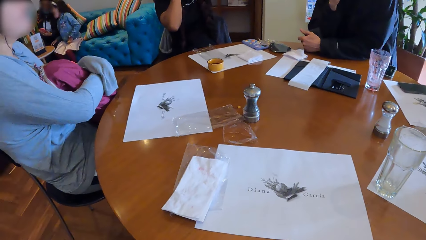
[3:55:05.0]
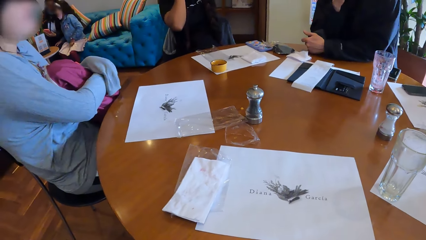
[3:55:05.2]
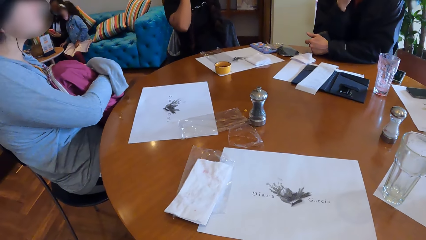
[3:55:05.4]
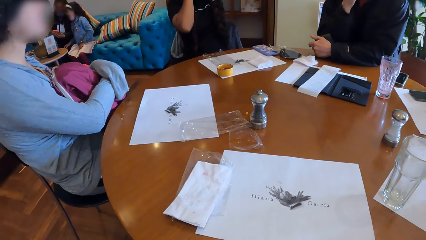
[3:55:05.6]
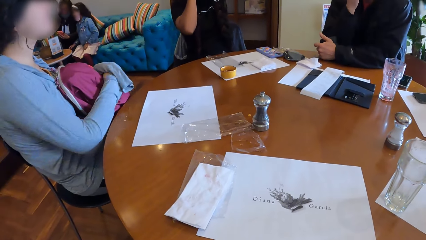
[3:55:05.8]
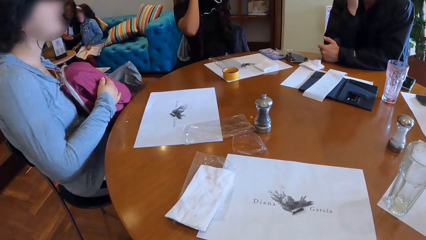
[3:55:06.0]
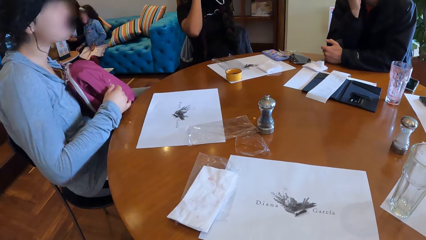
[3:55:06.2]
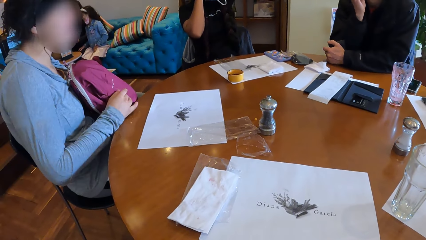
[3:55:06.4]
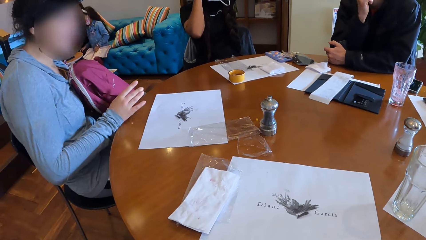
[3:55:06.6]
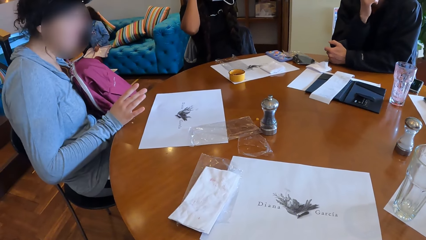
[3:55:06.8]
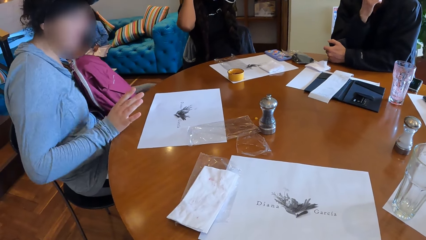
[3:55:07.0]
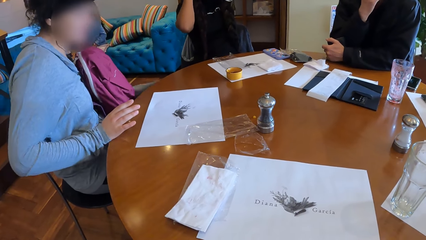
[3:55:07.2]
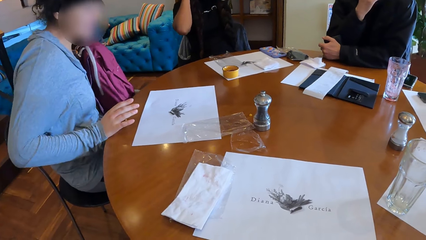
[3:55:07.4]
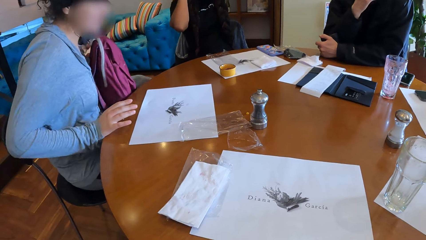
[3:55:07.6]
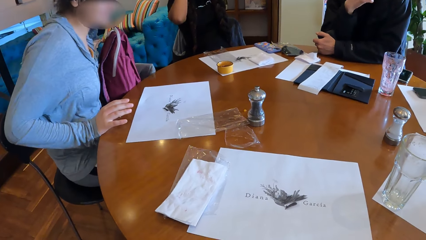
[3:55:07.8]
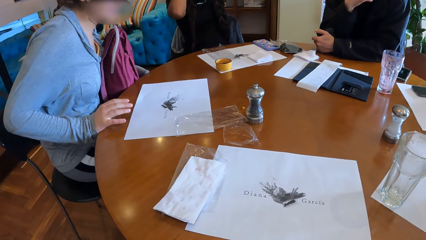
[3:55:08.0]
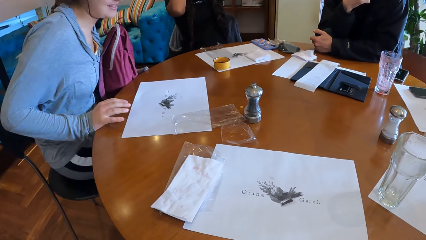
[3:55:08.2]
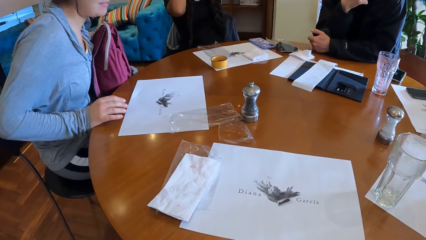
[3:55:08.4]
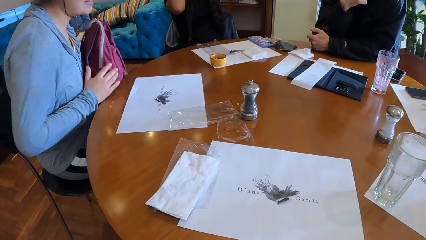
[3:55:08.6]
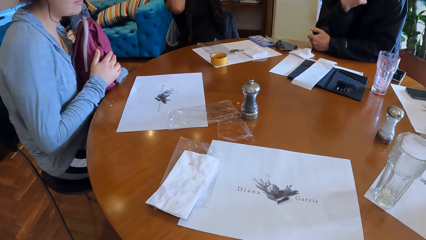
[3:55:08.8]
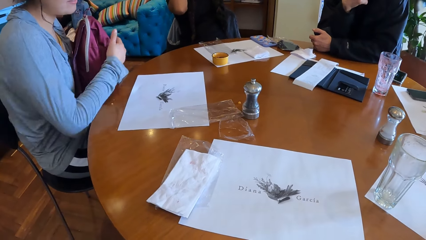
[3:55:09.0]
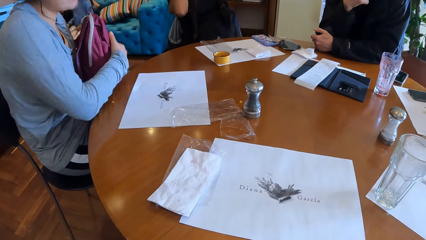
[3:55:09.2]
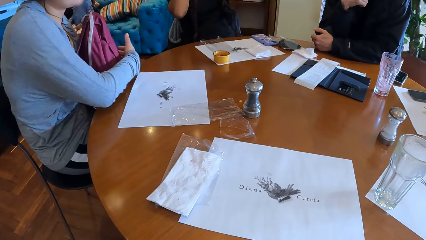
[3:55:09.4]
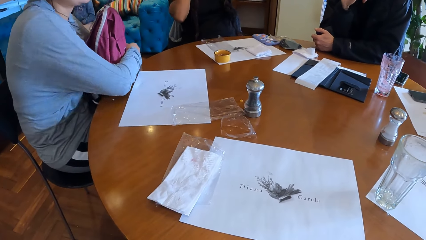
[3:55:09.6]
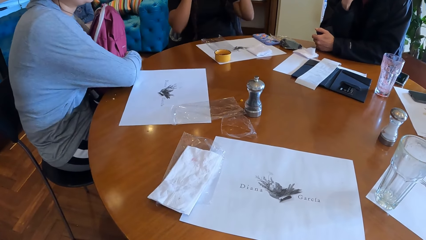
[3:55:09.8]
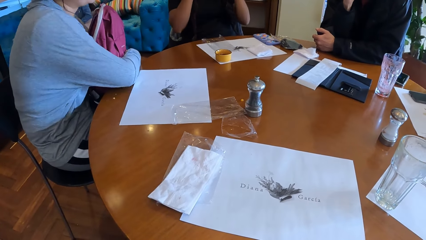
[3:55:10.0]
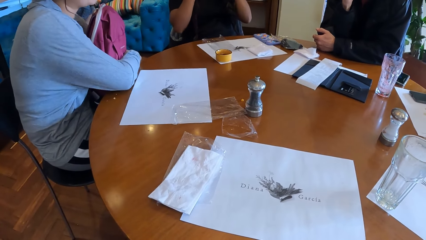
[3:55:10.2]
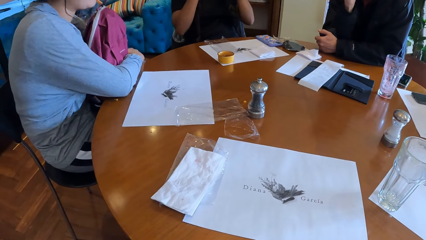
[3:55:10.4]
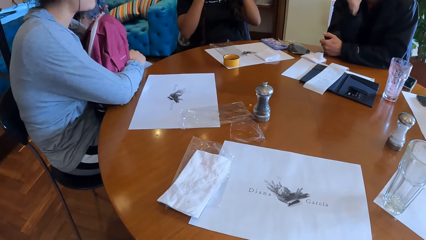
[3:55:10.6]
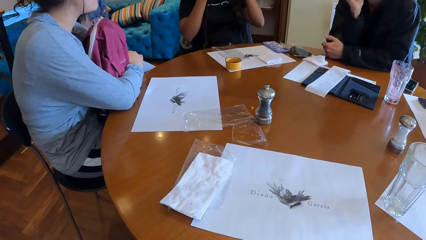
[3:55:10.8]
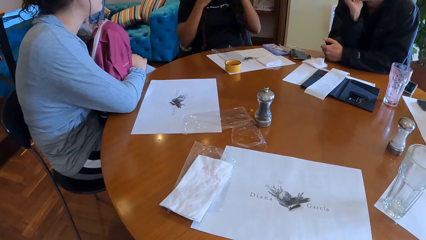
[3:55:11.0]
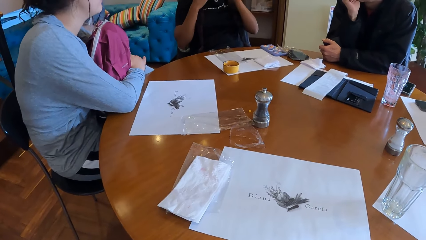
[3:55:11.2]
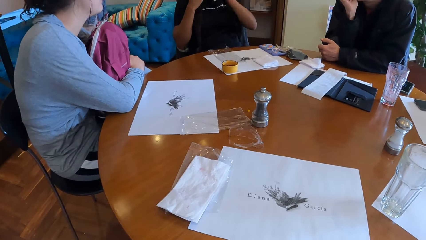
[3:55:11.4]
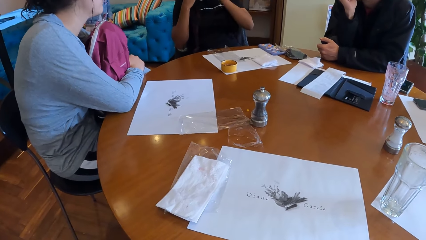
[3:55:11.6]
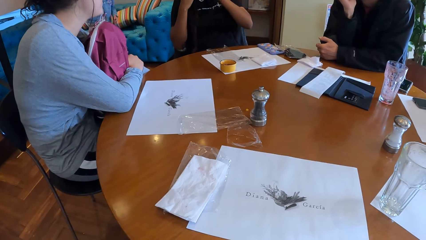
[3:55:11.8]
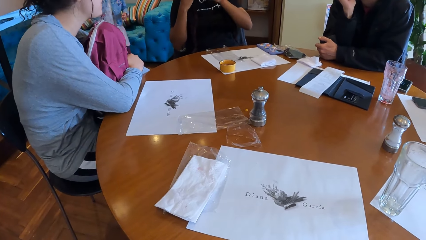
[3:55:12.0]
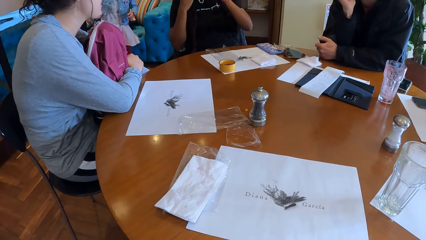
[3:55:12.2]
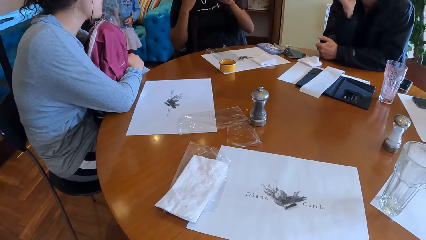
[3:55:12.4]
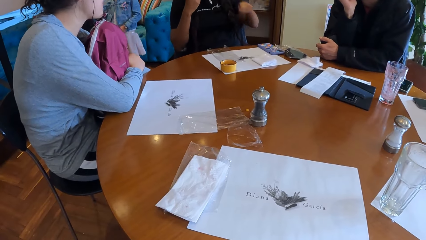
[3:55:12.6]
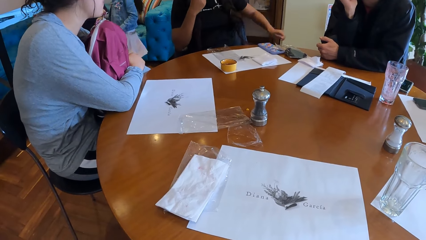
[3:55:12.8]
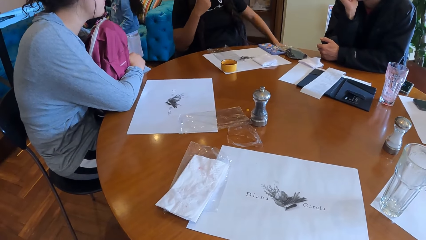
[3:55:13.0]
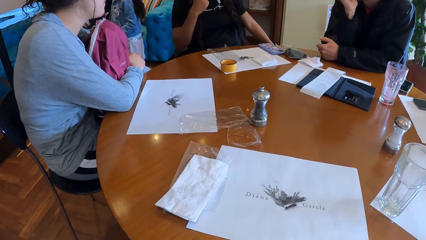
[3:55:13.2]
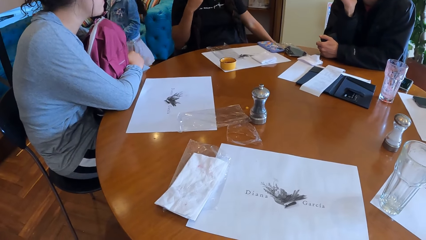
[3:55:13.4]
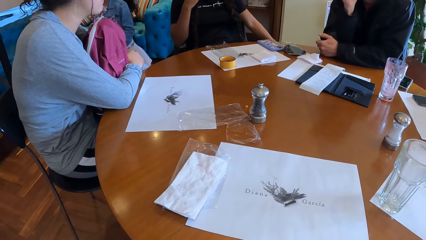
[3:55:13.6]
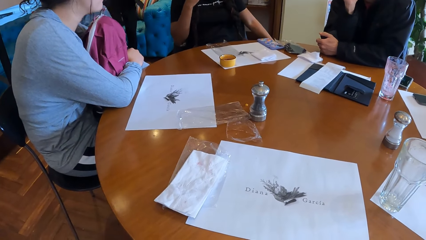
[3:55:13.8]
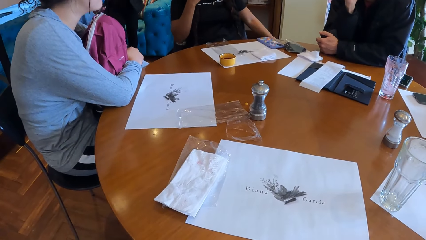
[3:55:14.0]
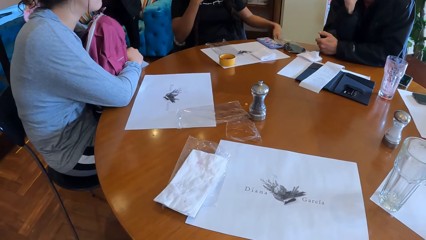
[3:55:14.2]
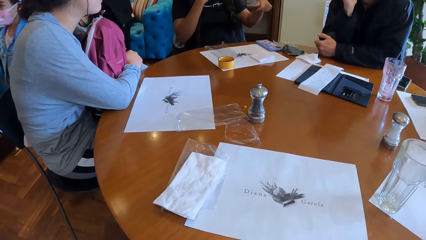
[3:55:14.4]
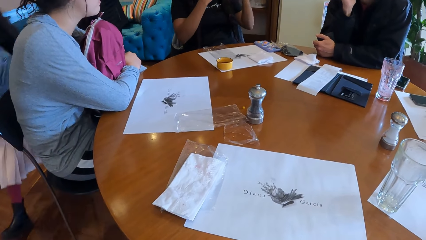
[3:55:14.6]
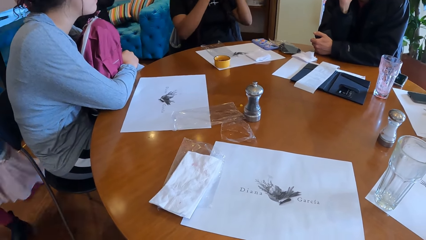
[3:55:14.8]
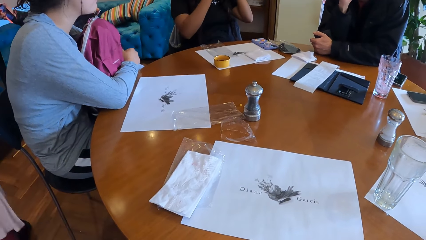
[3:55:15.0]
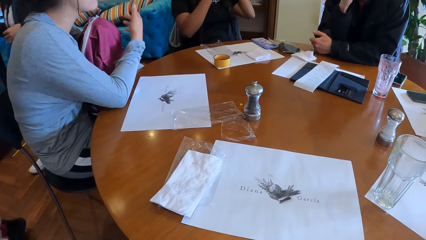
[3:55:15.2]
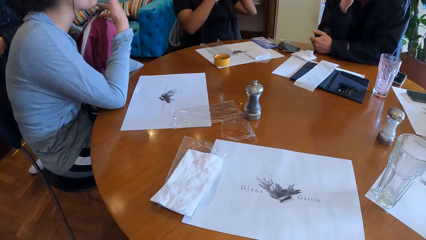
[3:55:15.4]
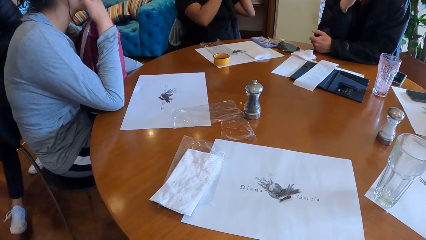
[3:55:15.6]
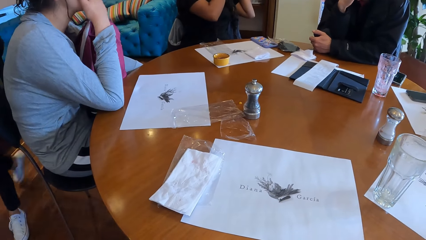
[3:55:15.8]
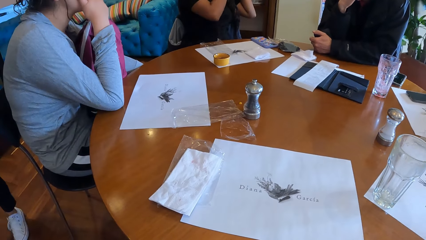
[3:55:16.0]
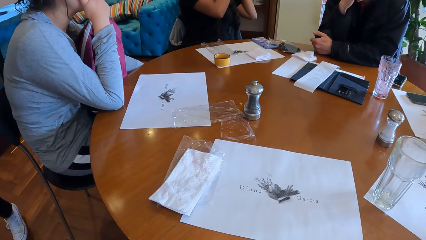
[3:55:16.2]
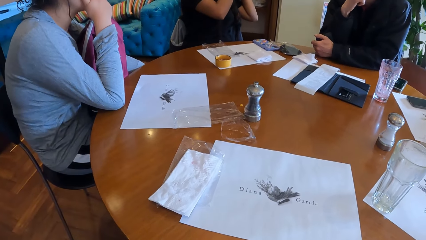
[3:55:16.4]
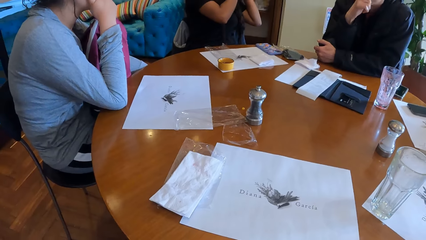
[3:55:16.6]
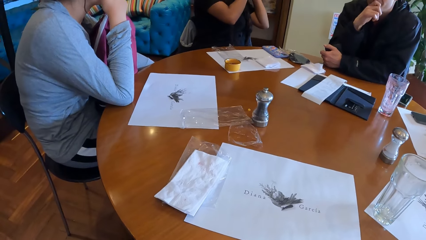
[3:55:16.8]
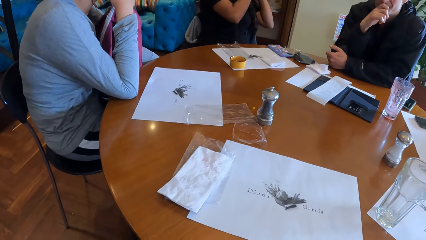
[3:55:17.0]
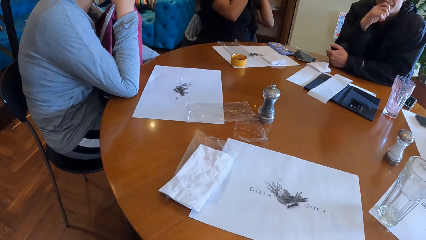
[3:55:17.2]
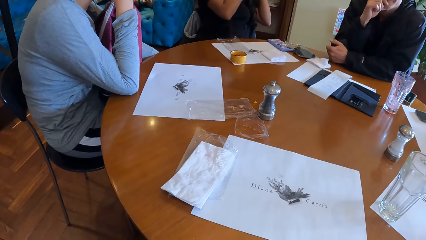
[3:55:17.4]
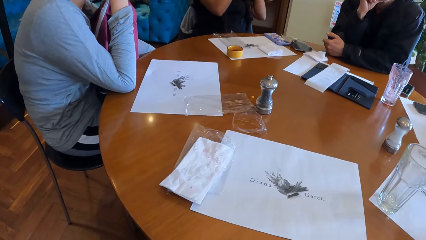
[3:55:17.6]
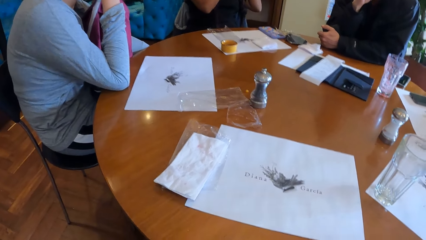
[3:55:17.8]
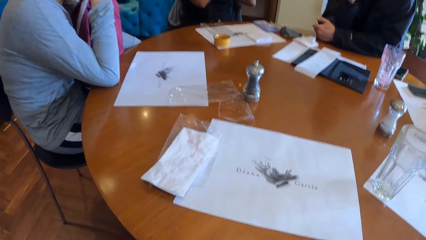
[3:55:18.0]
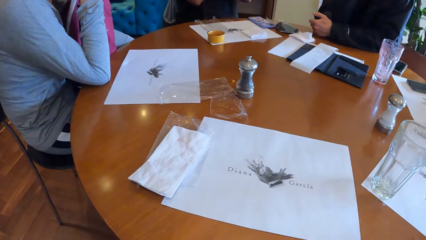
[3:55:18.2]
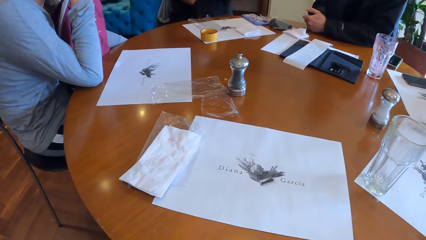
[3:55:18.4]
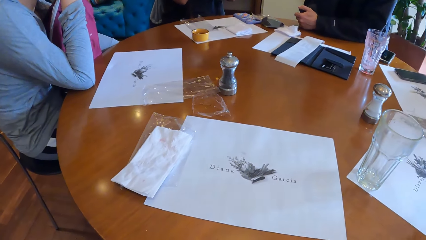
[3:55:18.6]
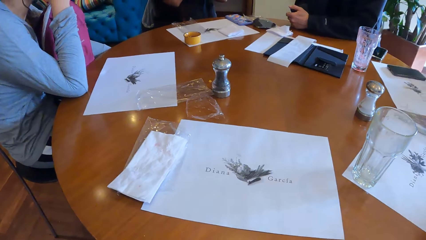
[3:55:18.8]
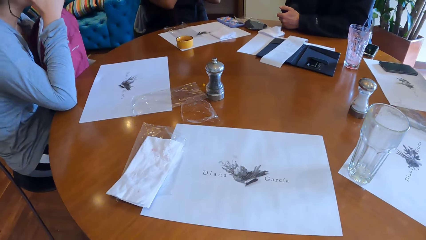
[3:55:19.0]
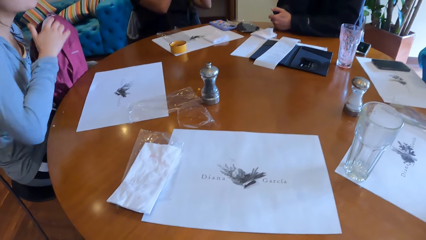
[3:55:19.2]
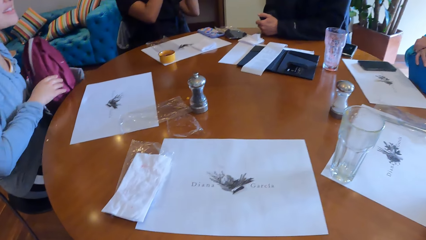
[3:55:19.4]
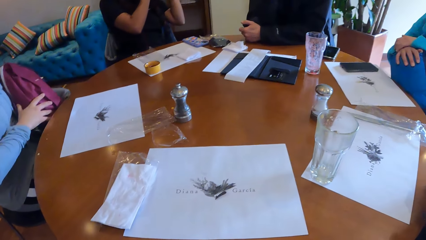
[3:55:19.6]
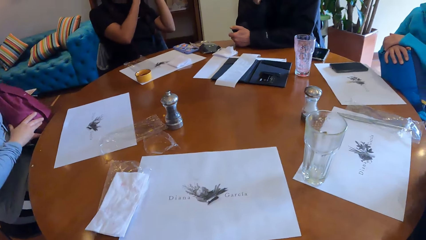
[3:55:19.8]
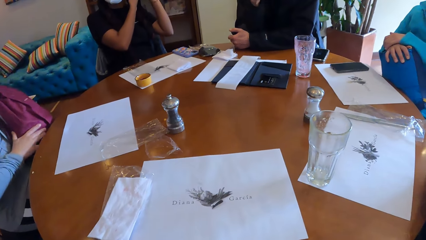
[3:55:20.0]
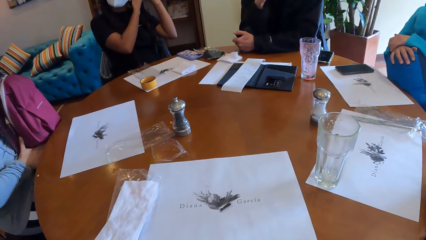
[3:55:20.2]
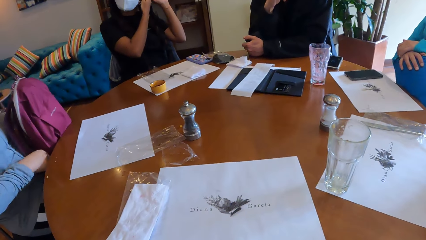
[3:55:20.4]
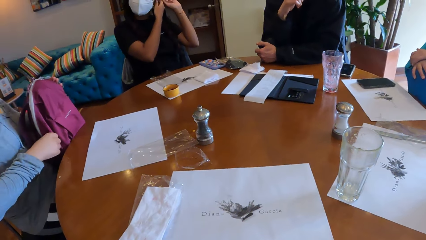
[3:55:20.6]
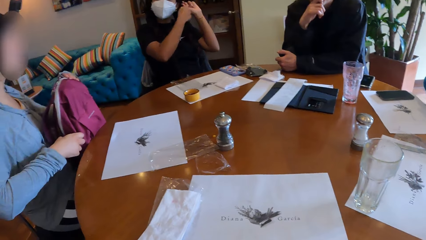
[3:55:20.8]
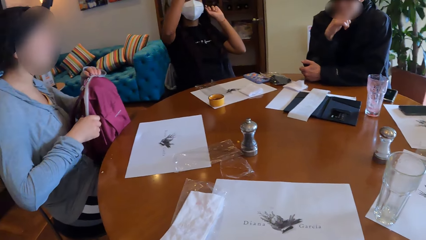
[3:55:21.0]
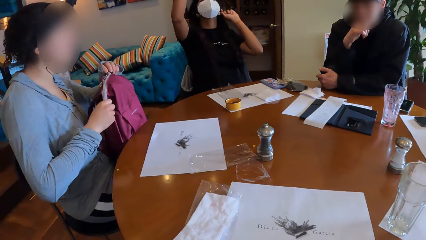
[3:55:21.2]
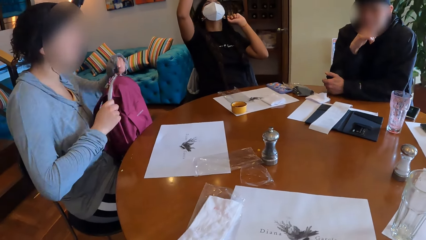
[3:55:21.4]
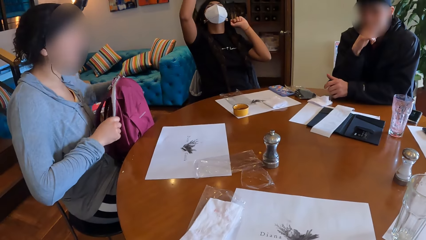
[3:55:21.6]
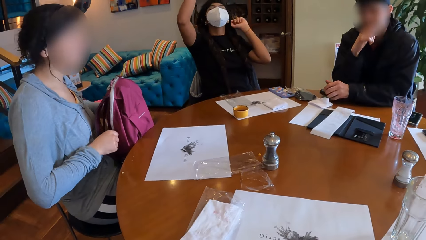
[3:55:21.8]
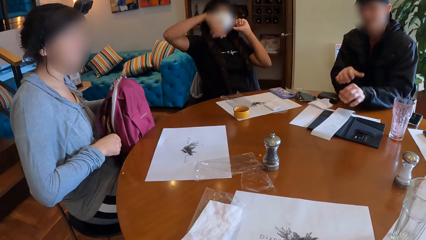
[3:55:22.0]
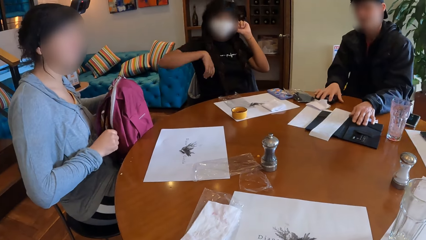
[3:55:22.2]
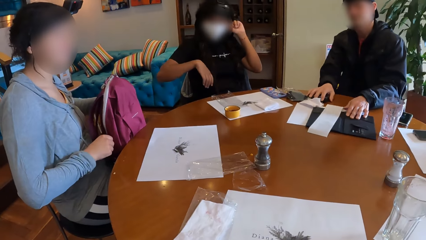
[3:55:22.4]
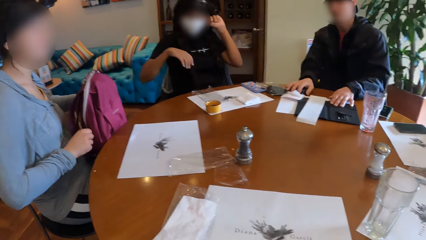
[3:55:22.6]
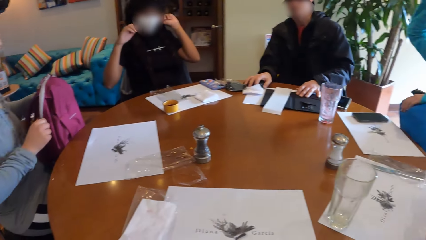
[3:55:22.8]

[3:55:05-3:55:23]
A woman converses with everyone on the table. A lady rests her hands on the table. Another lady moves her hand. The first lady moves her hand. The camera wearer looks around. Another woman opens the bag zip on her lap with both hands. A man moves the receipt case backward with both hands.
